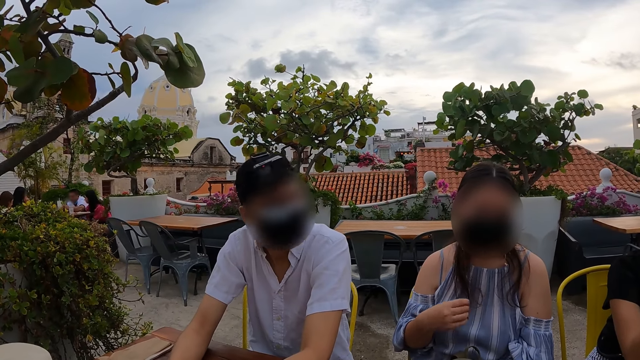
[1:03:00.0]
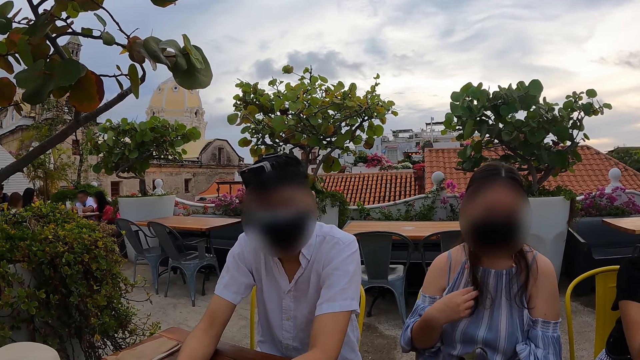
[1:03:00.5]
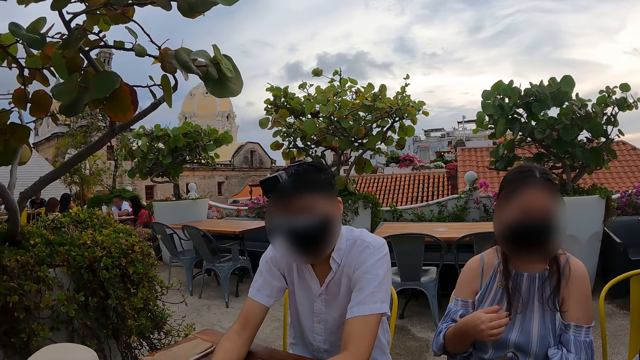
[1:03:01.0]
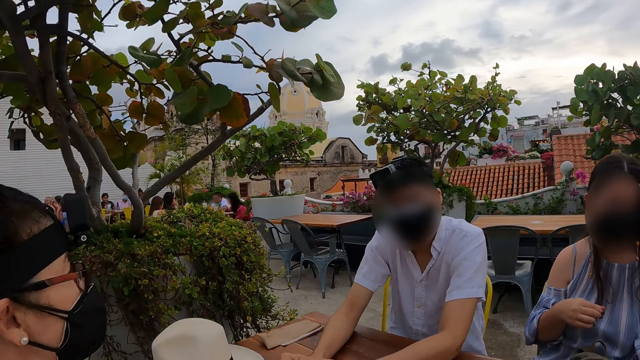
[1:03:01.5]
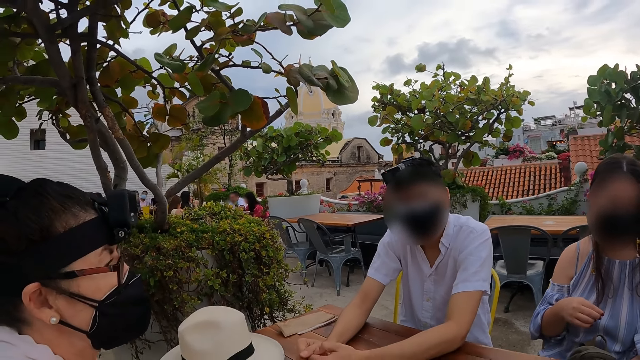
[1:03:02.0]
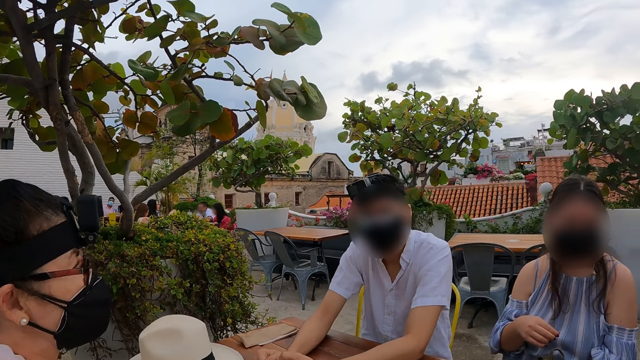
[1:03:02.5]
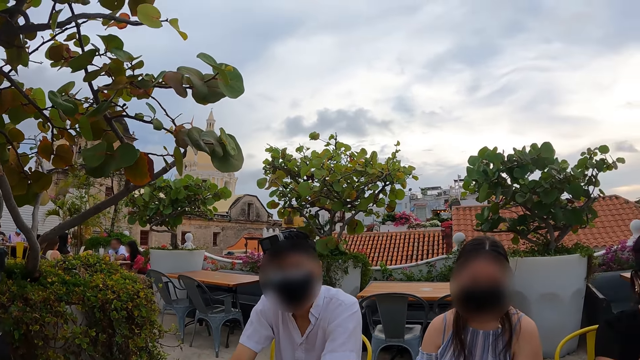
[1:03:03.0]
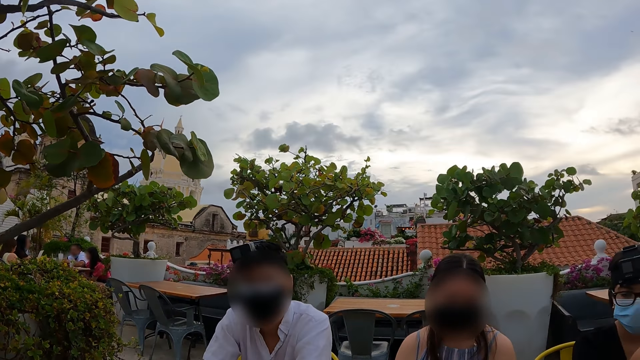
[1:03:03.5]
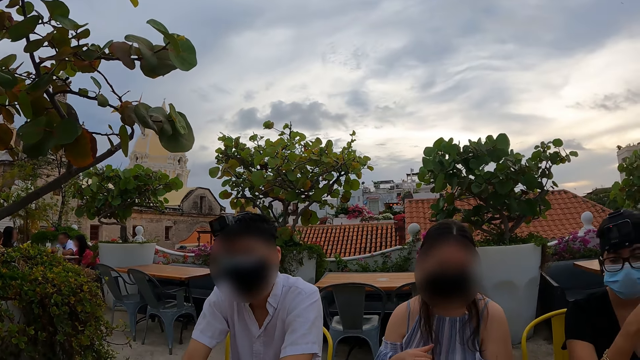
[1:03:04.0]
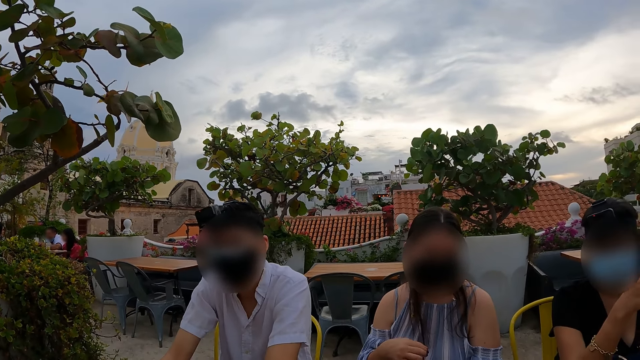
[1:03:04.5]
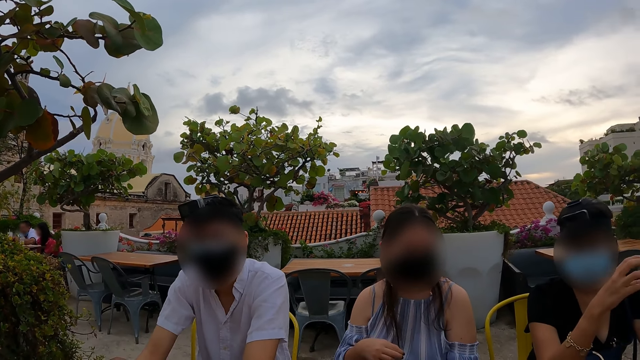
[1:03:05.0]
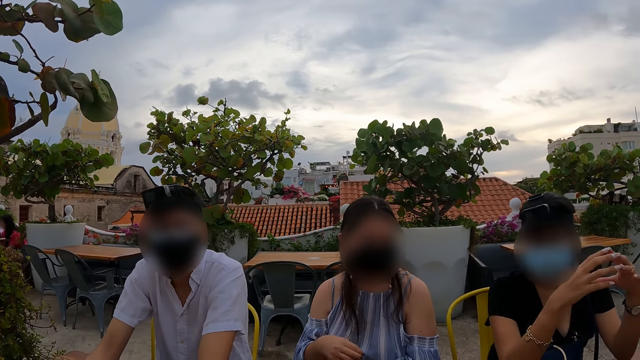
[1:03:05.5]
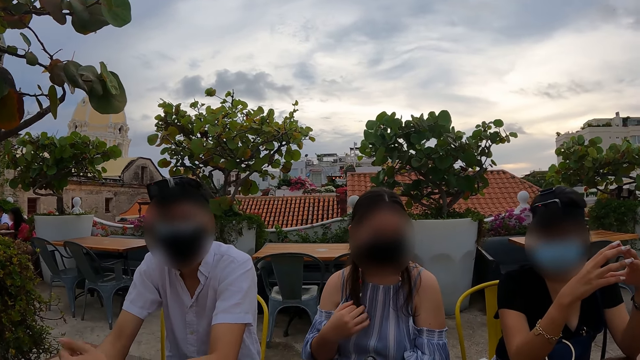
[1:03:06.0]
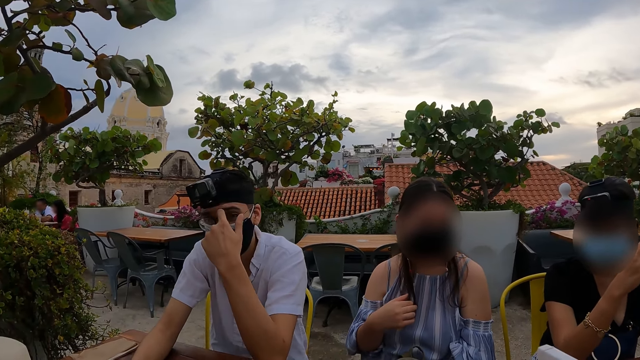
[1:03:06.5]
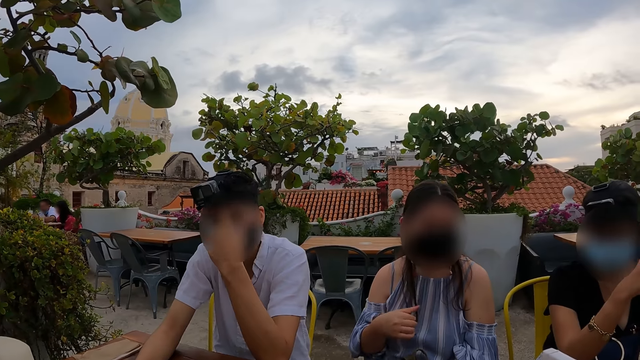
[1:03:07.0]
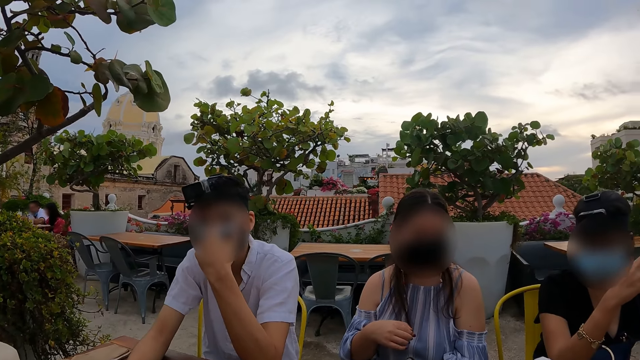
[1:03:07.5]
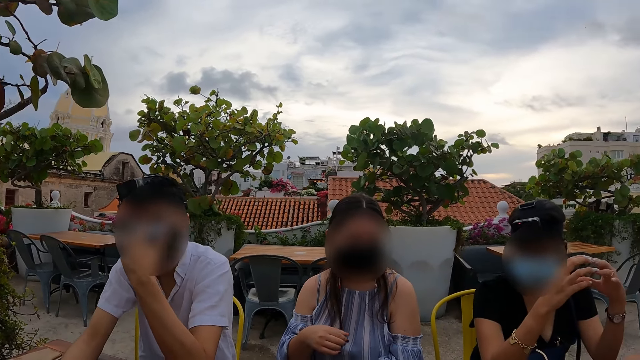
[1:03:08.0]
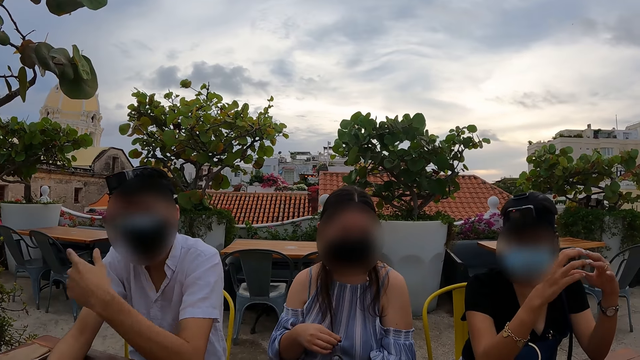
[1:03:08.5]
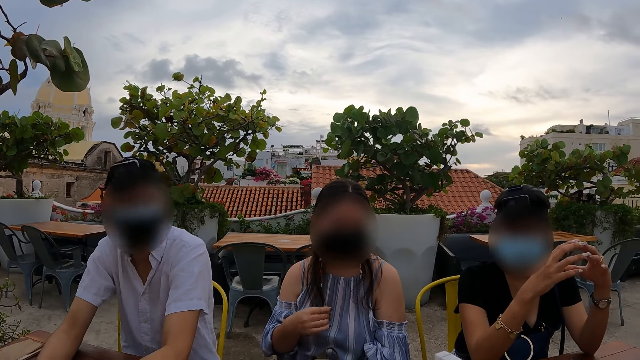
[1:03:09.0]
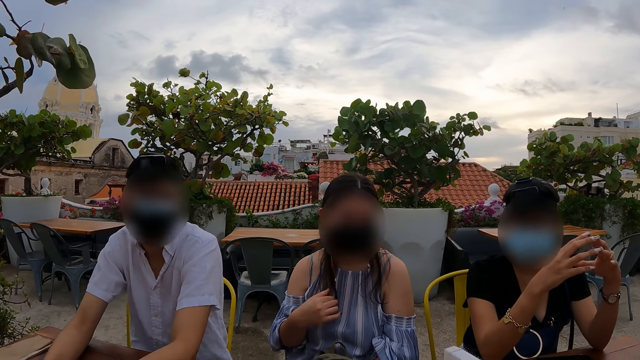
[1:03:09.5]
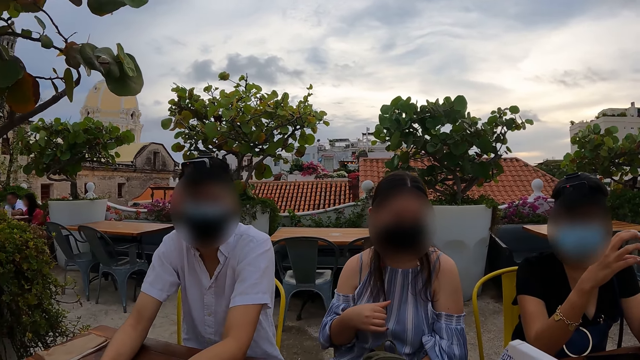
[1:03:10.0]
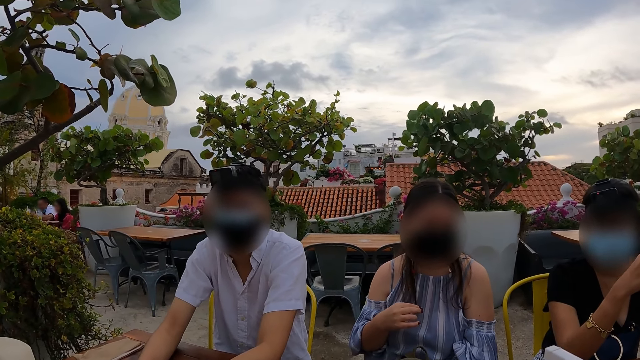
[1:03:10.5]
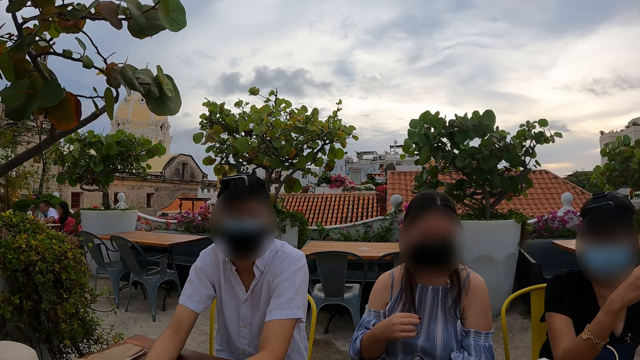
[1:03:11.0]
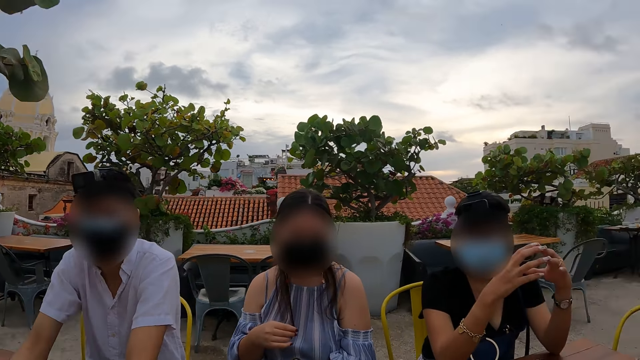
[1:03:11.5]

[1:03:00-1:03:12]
The camera wearer looks around. They interact with people.

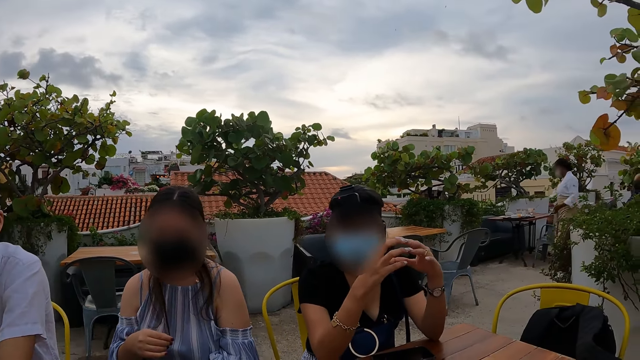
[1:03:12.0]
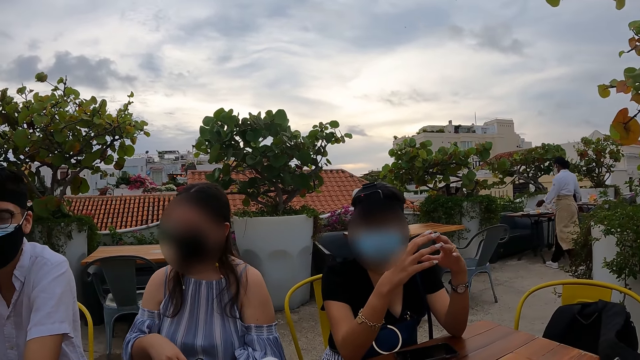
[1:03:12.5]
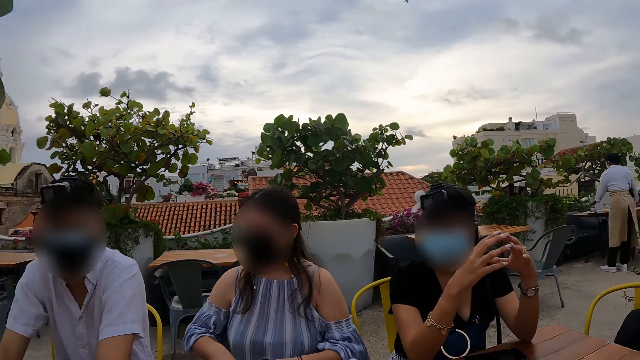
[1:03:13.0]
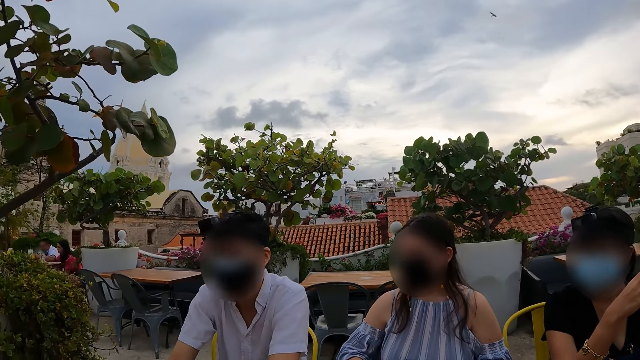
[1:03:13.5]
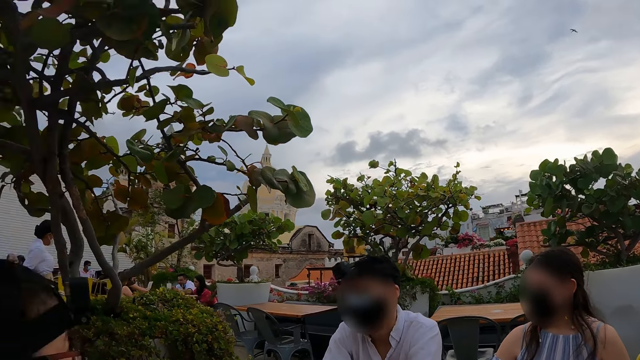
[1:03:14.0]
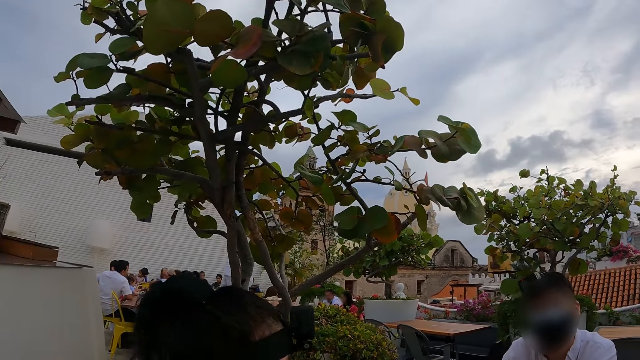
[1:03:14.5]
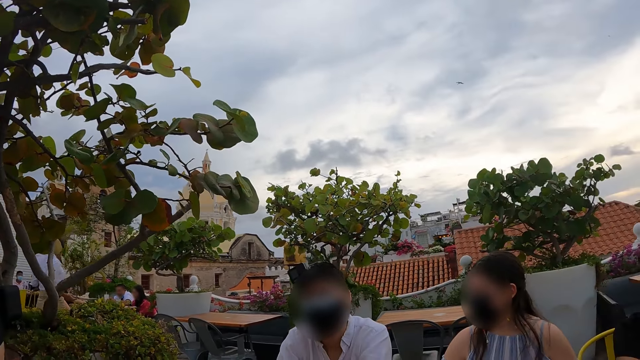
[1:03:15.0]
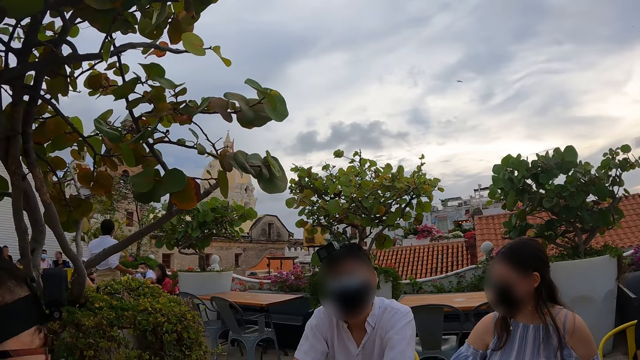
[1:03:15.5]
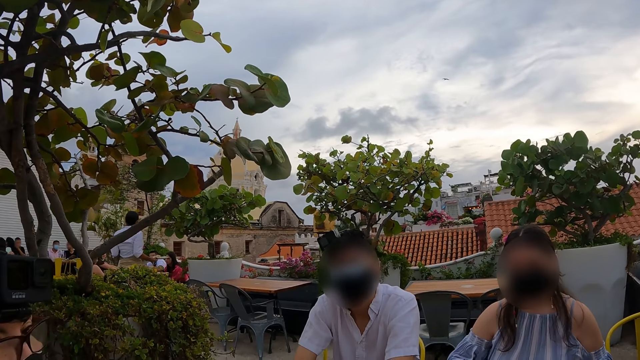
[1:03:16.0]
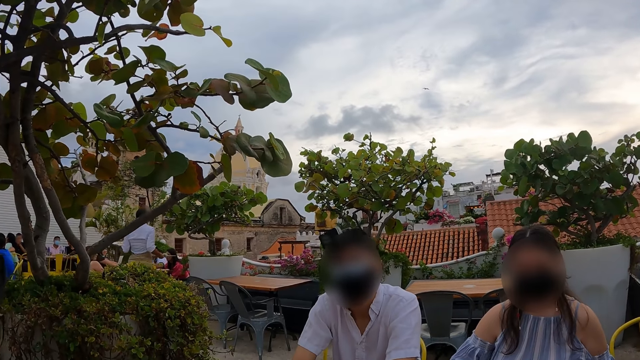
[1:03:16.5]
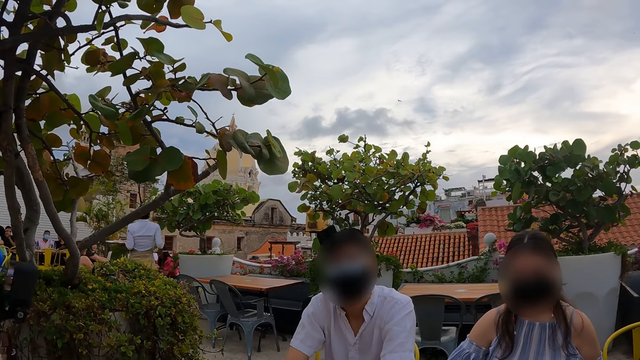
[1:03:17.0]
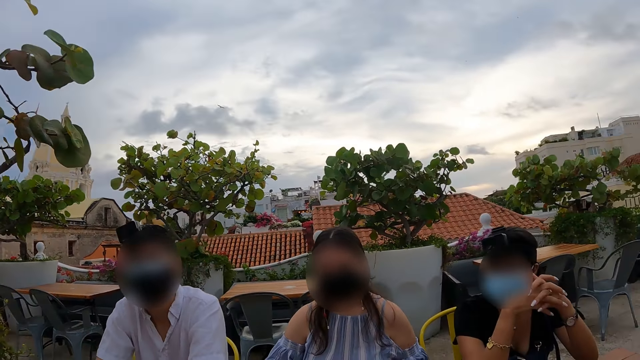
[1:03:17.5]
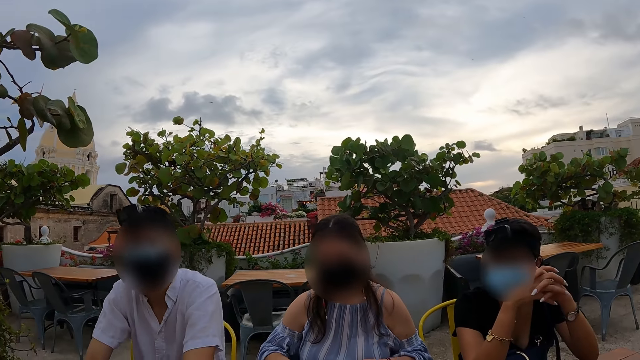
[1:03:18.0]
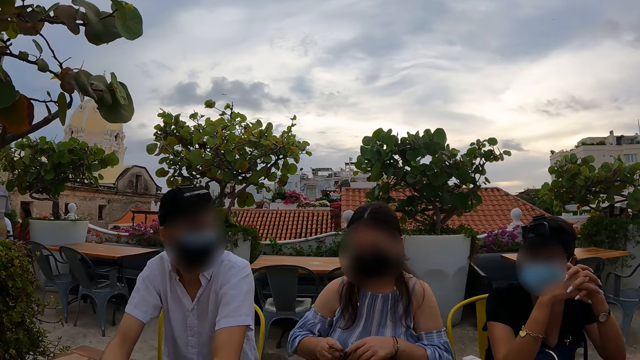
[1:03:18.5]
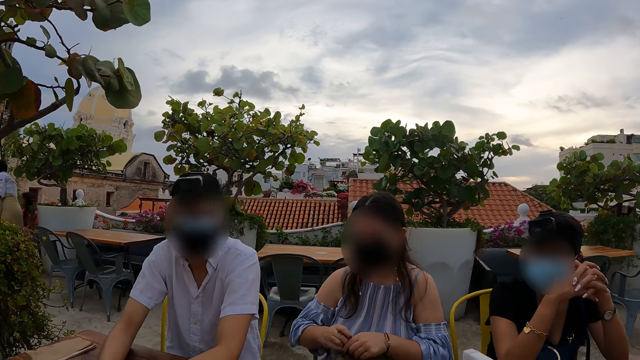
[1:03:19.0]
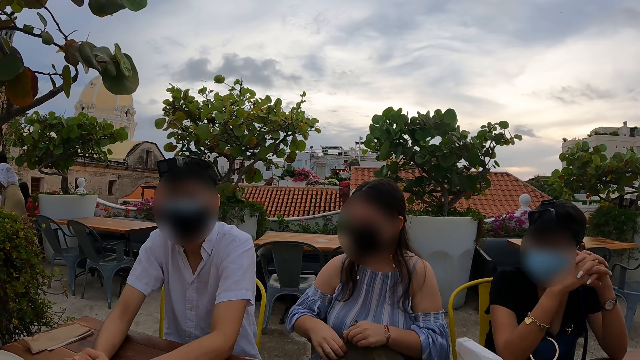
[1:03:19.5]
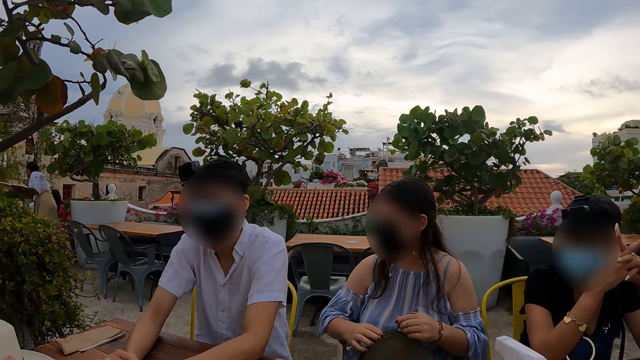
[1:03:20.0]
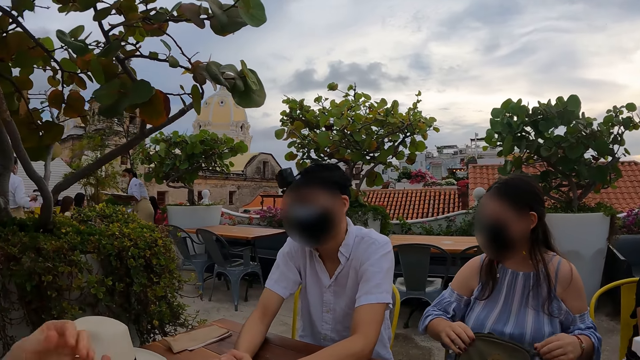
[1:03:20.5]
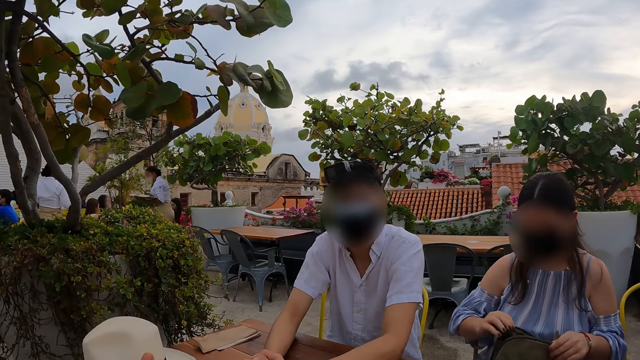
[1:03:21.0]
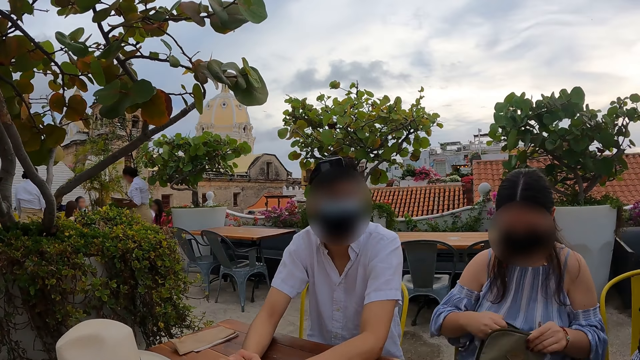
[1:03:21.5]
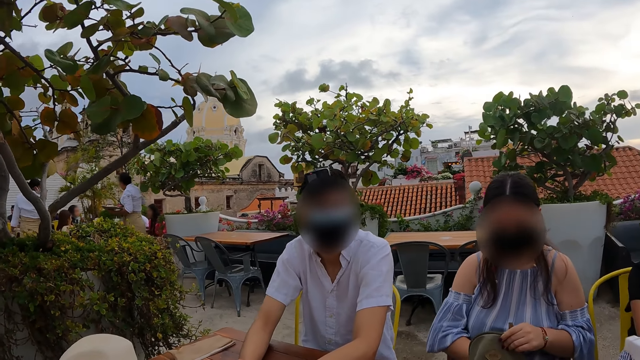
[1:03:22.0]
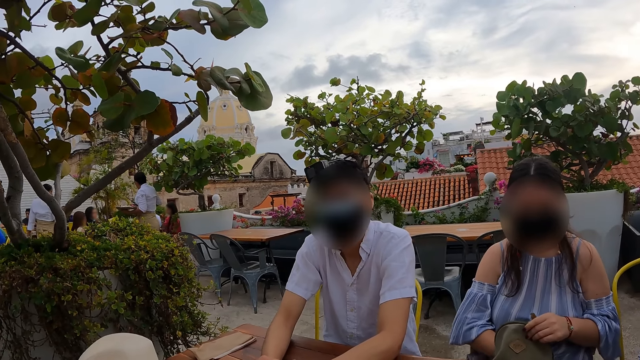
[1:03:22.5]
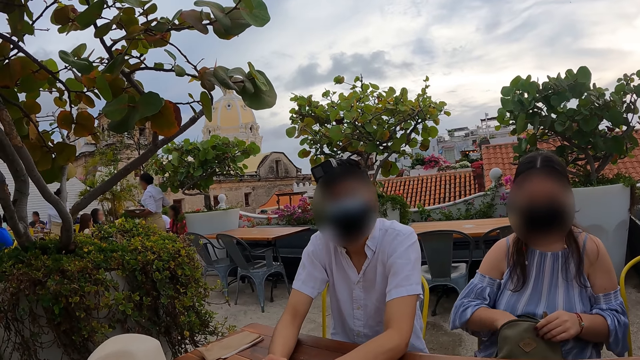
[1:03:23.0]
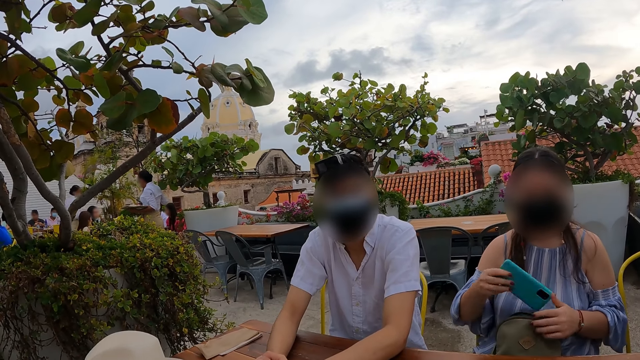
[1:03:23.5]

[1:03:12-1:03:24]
The camera wearer looks around. They talk to persons.
